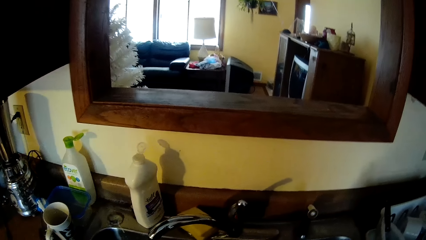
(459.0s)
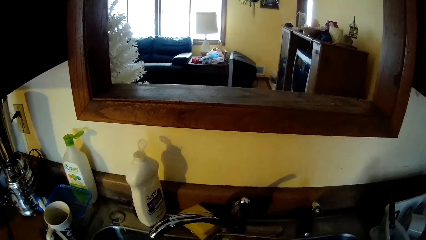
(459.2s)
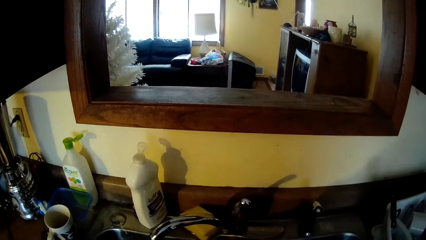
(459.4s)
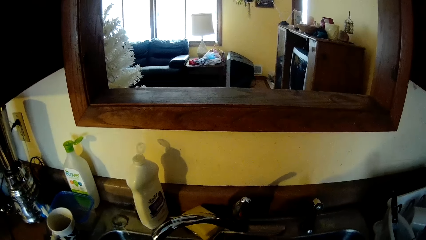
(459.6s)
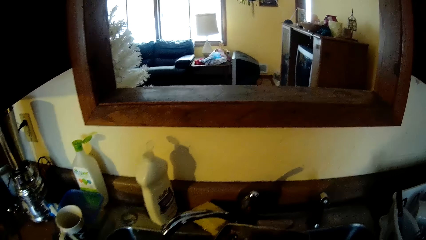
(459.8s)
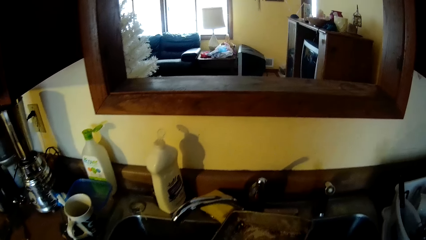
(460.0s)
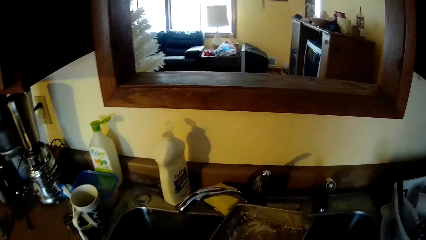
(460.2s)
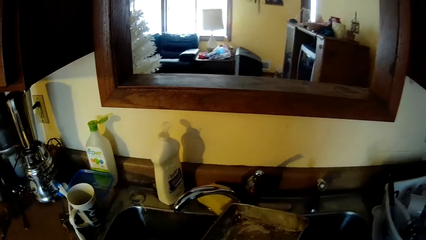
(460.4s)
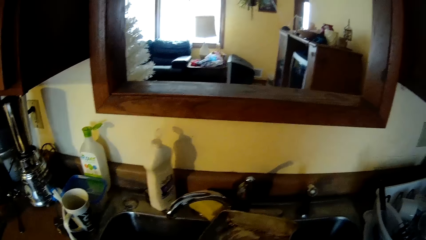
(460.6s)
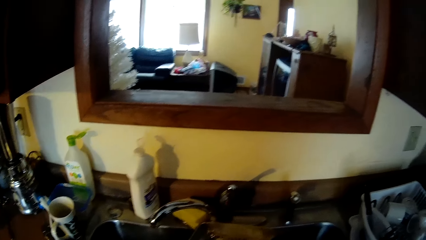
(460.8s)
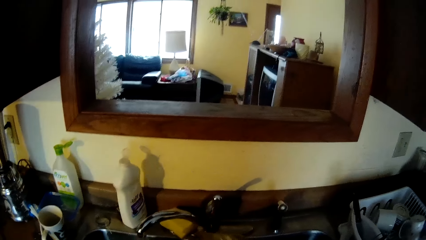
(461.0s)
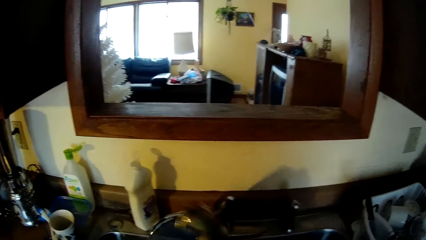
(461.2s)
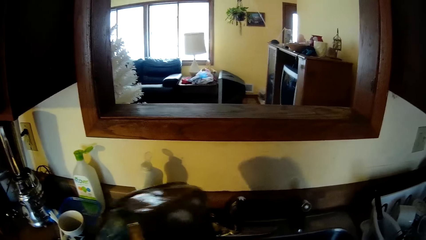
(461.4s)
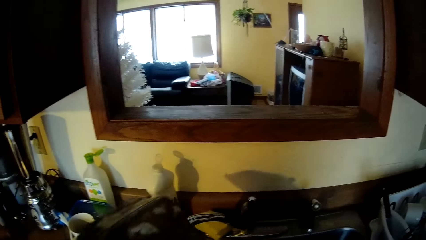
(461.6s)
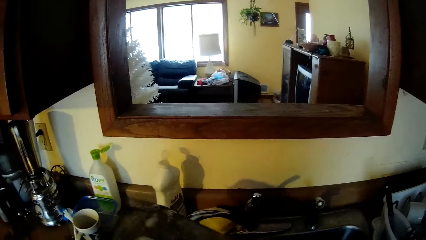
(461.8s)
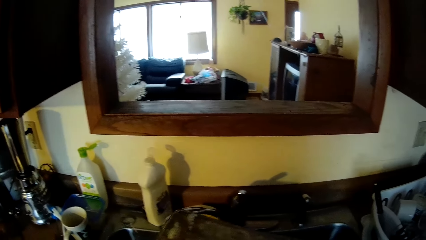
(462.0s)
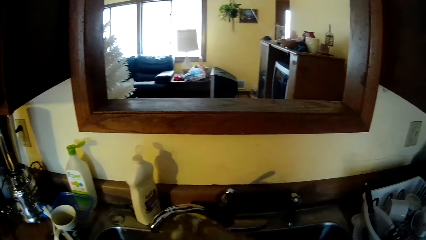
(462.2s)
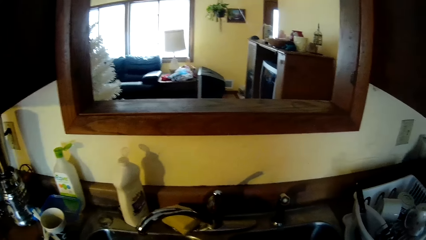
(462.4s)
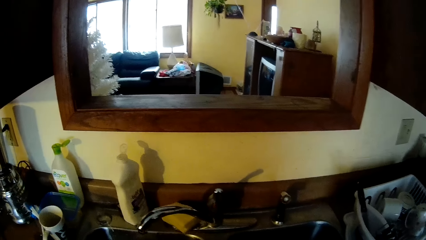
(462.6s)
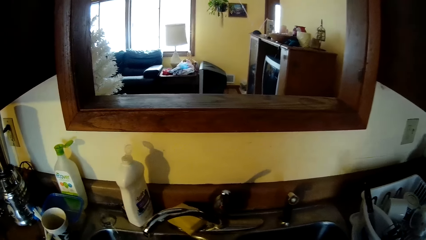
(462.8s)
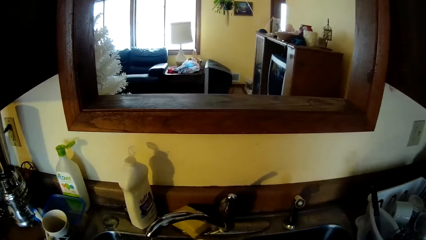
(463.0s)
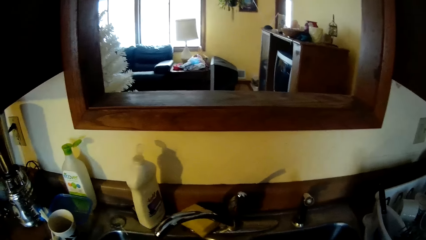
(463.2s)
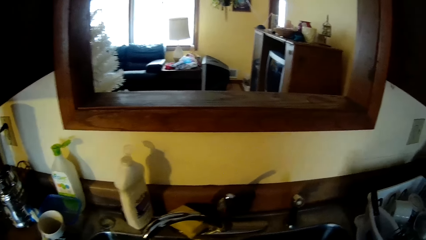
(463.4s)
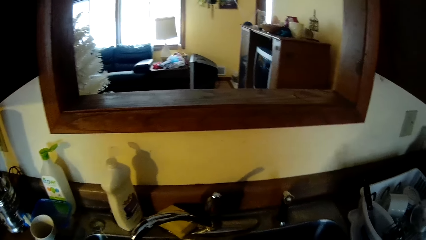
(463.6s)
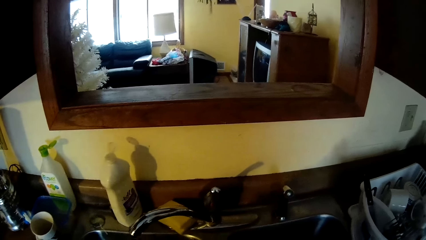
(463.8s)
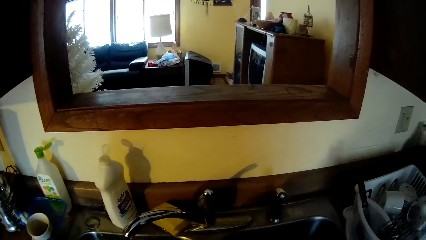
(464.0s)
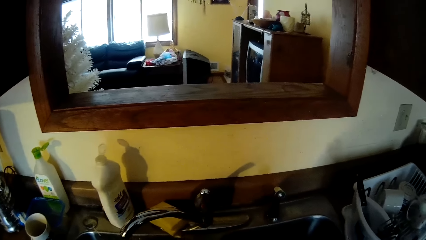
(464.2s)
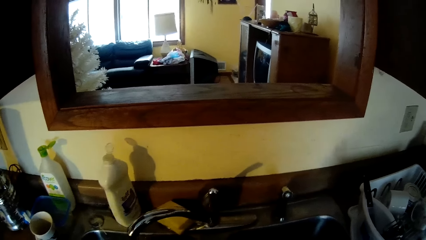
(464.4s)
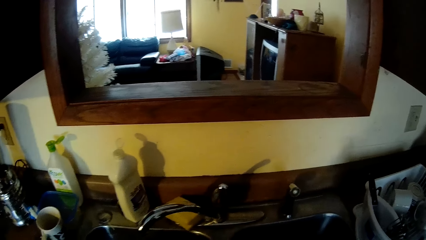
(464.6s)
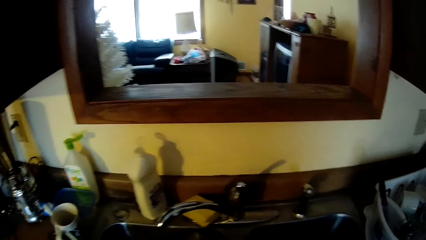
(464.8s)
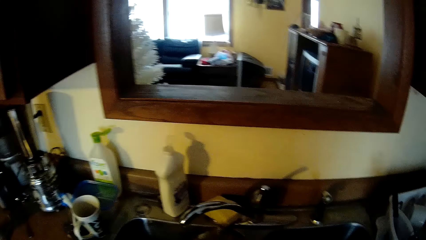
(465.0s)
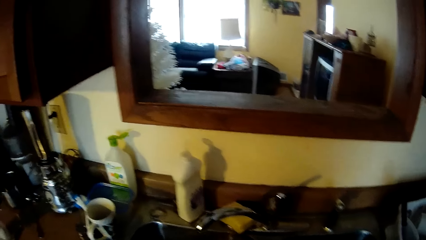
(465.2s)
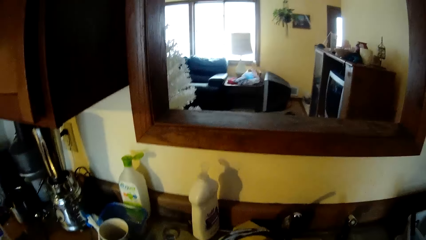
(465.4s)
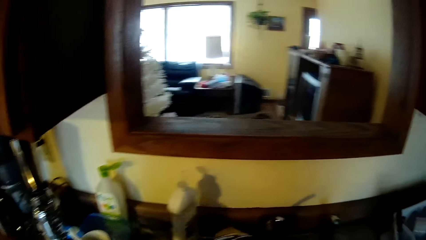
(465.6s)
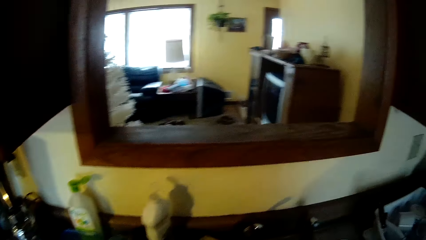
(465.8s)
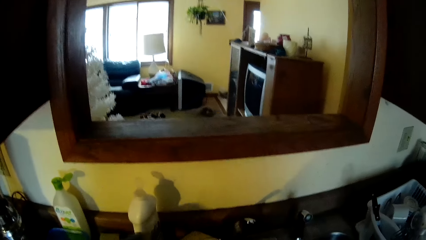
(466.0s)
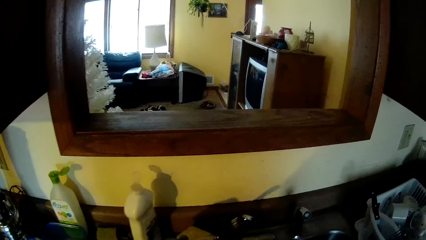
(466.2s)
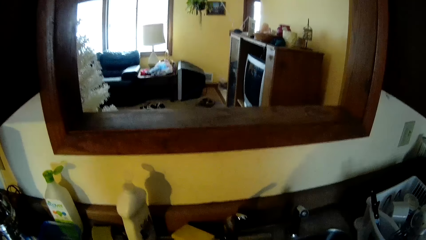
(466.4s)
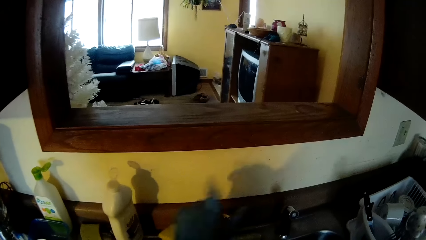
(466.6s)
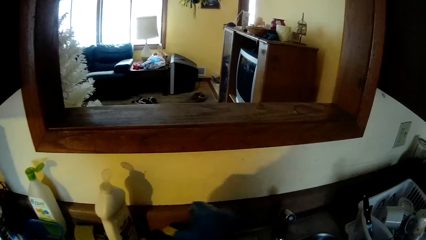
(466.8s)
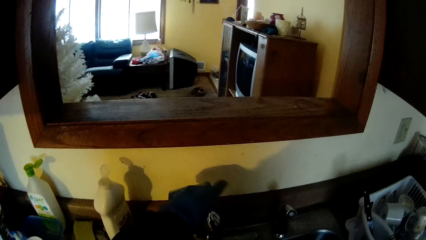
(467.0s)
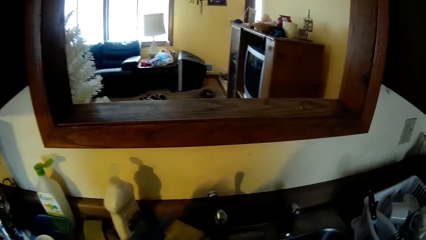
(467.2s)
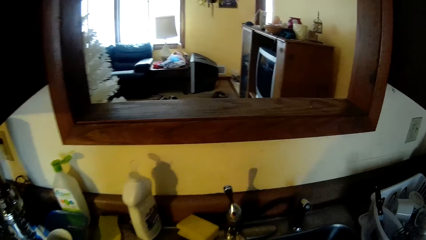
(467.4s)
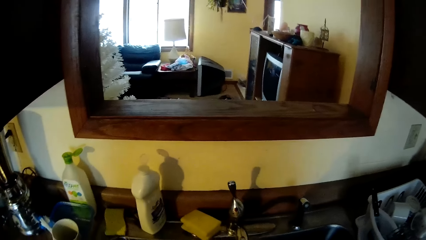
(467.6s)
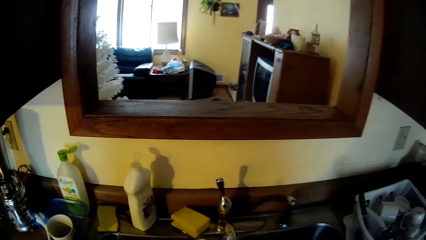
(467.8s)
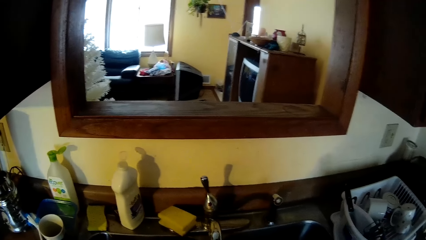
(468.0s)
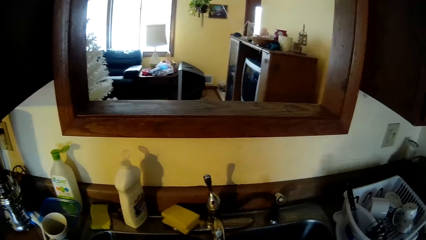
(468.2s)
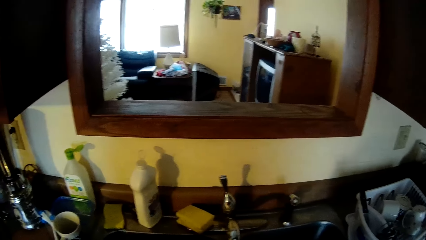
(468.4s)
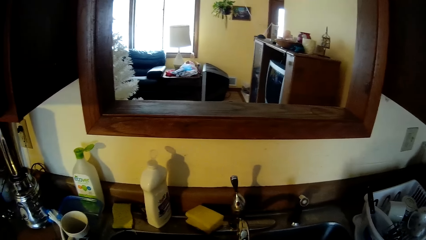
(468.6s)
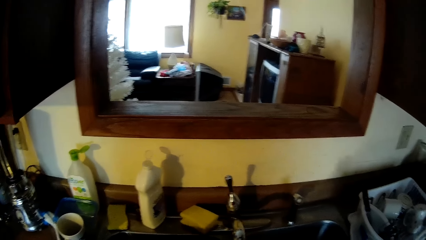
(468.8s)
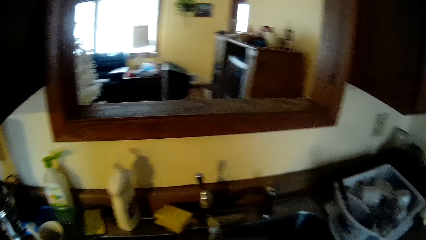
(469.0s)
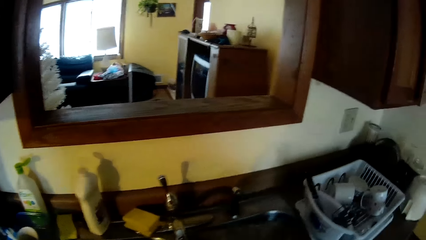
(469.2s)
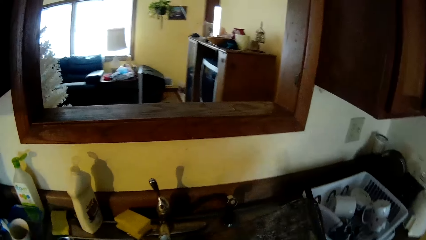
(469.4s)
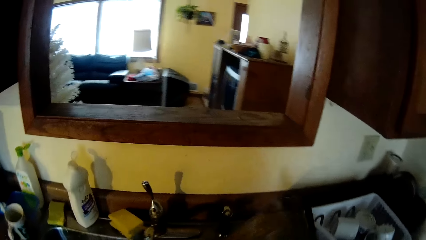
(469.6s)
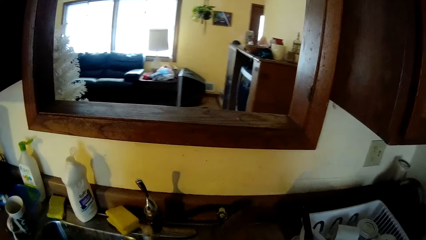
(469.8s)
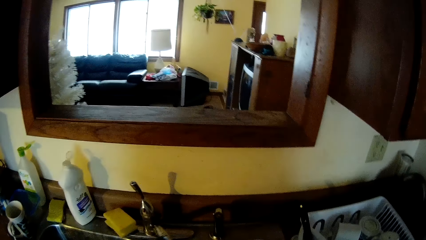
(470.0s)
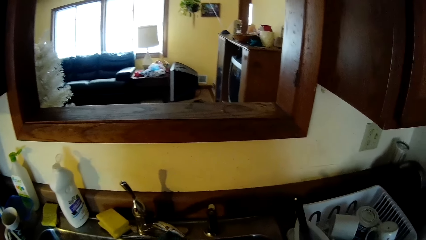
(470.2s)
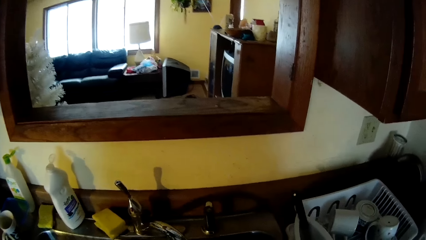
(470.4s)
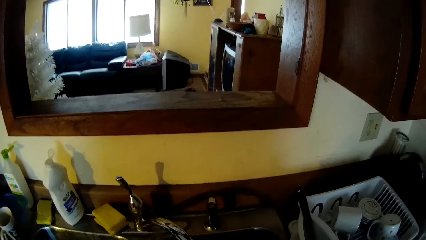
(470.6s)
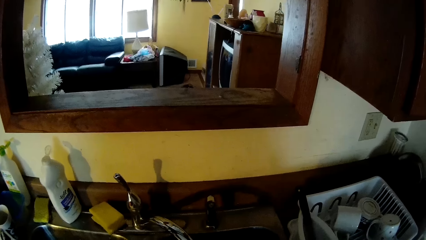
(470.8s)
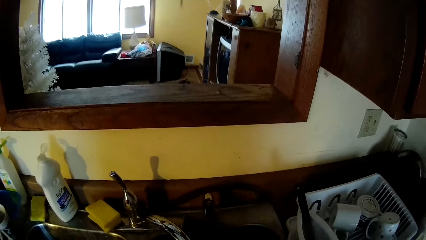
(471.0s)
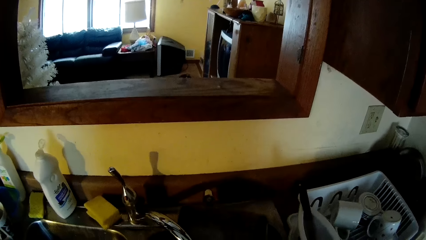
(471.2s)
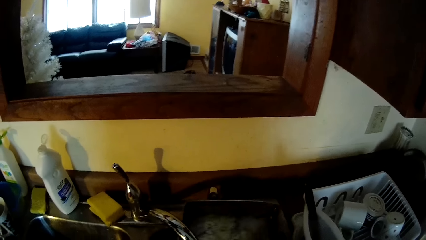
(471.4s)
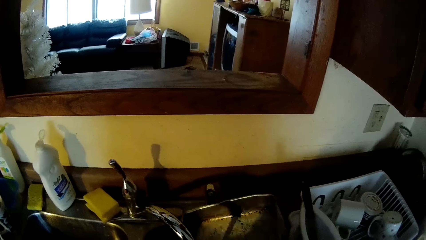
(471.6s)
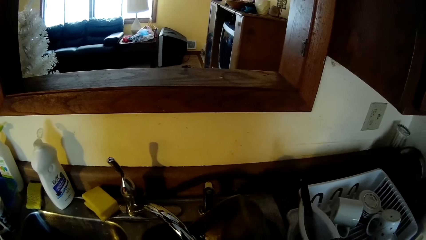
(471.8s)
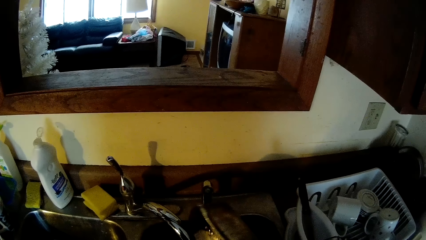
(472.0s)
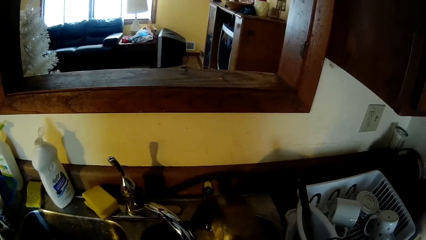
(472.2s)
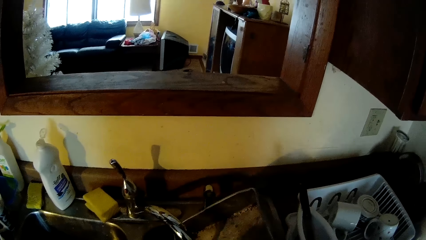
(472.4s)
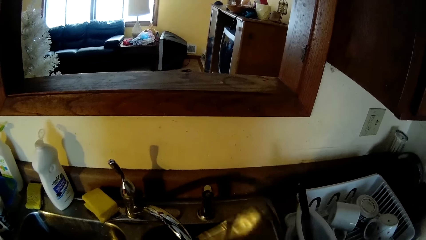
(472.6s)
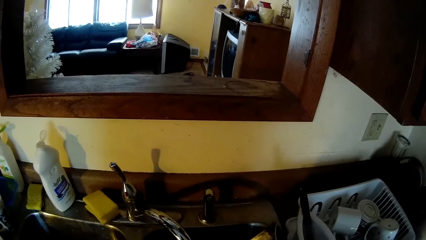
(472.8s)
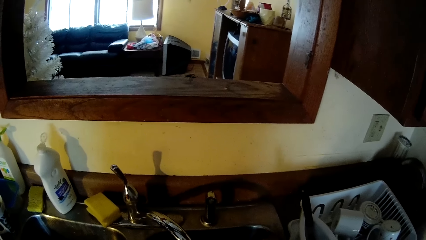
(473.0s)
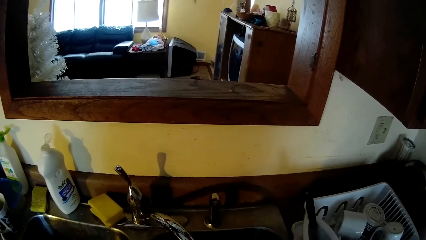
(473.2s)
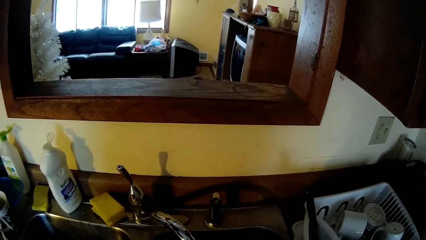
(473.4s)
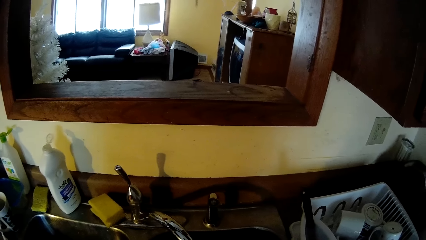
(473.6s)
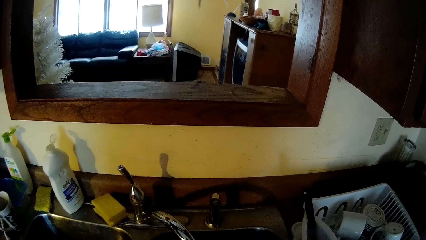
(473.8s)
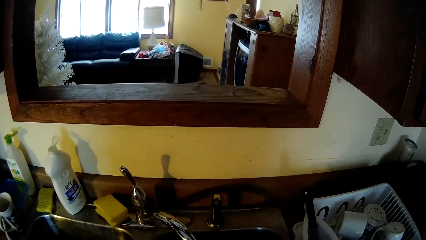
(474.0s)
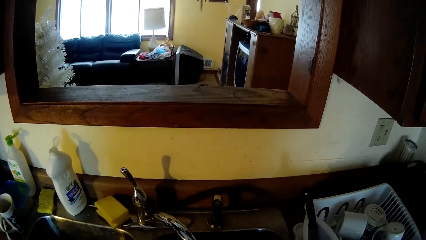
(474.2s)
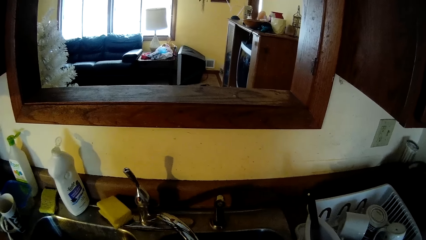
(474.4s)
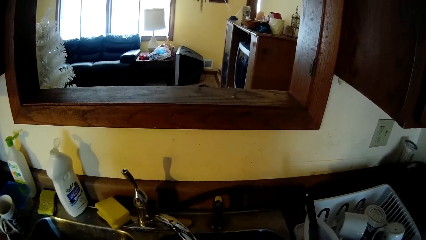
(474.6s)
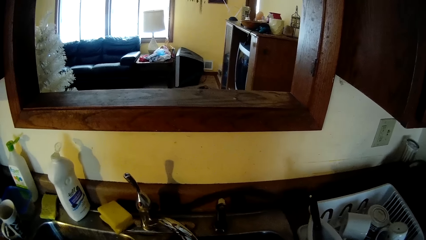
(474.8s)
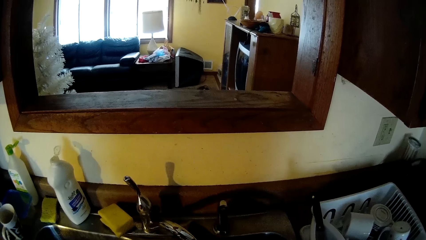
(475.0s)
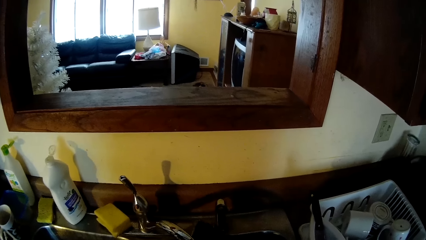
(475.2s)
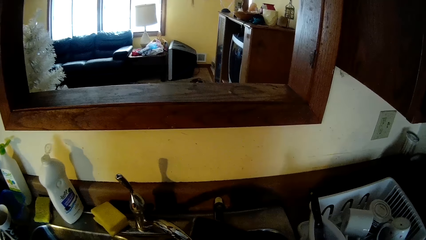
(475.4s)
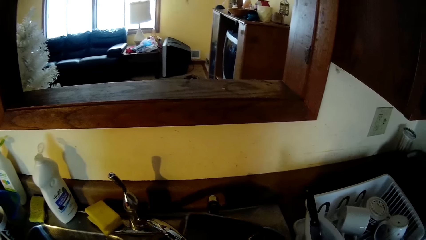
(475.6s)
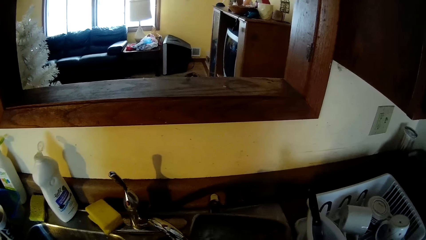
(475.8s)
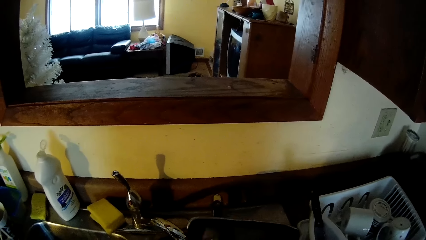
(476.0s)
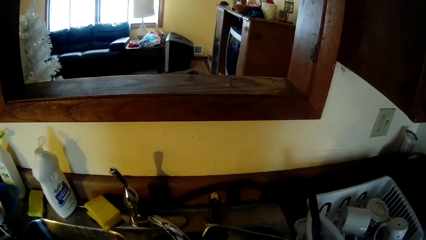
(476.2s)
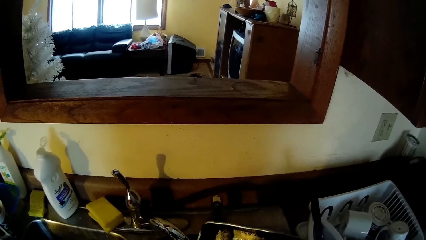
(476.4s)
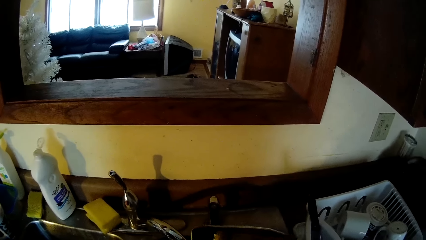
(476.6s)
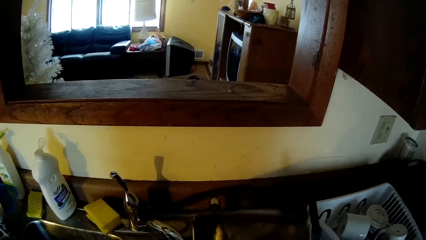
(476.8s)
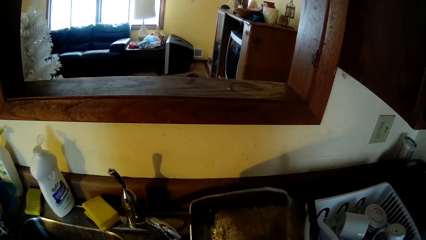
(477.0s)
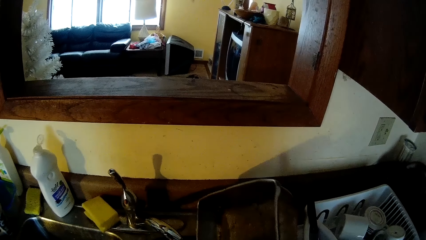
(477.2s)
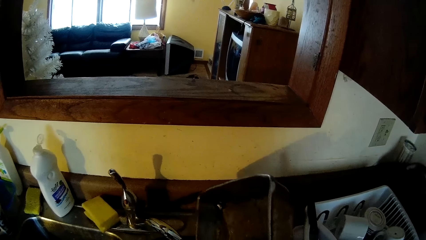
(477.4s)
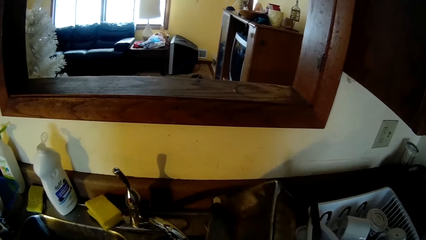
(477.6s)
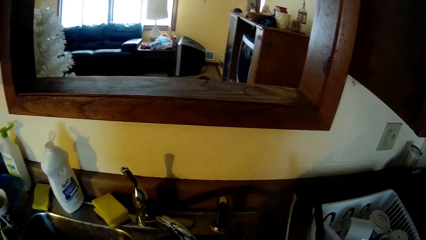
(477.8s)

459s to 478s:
The camera wearer washes the baking pan inside the sink with both hands. She pours water from a container into the sink. She drops the sponge on the sink with her left hand. She turns on the tap with her left hand. She turns the tap to the side with her left hand. She rinses the baking pan inside the sink with both hands. She pours water from the container into the sink.
